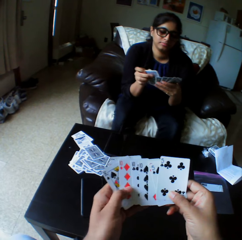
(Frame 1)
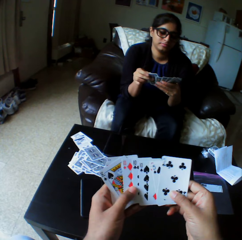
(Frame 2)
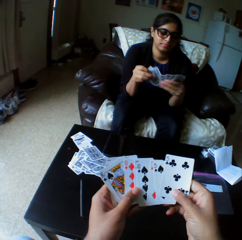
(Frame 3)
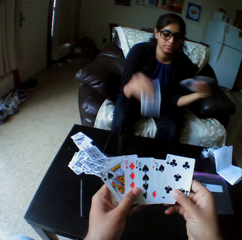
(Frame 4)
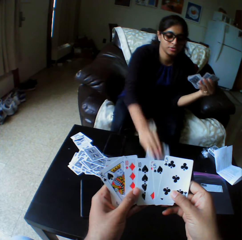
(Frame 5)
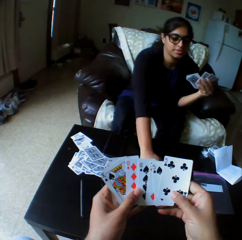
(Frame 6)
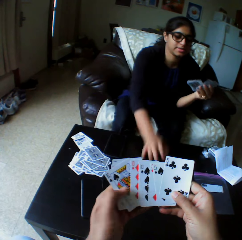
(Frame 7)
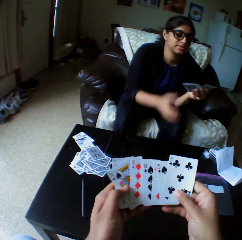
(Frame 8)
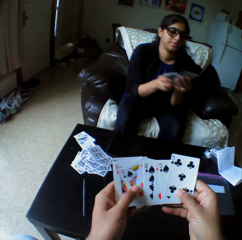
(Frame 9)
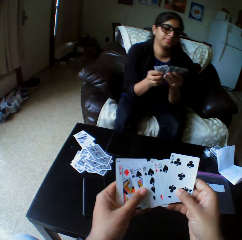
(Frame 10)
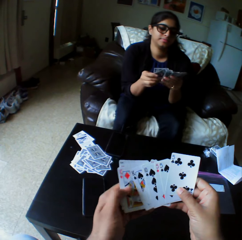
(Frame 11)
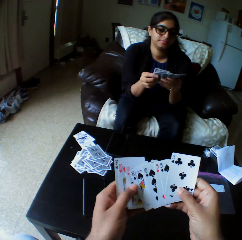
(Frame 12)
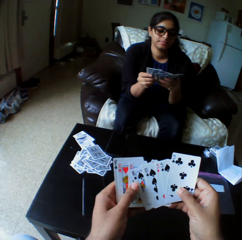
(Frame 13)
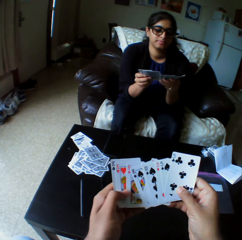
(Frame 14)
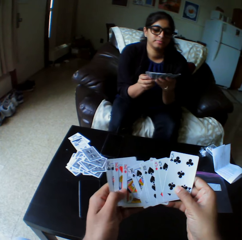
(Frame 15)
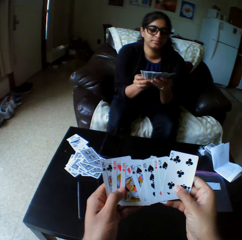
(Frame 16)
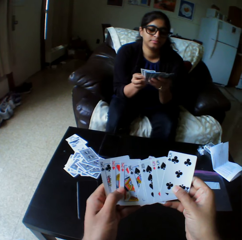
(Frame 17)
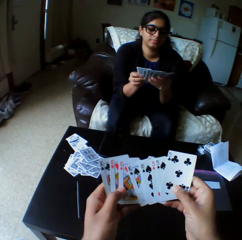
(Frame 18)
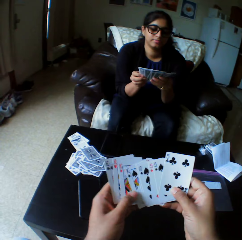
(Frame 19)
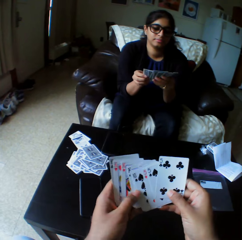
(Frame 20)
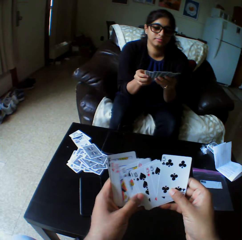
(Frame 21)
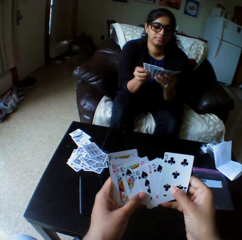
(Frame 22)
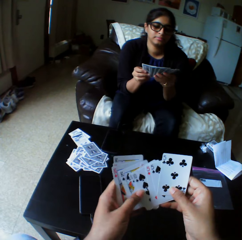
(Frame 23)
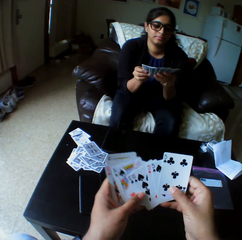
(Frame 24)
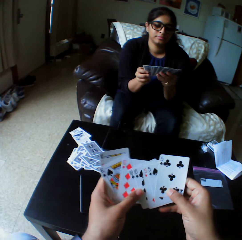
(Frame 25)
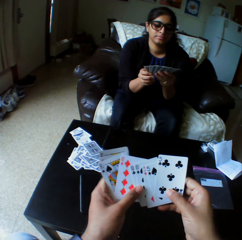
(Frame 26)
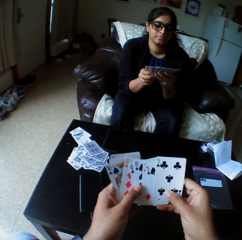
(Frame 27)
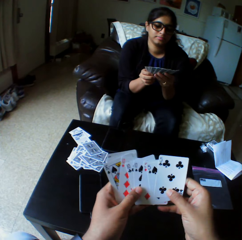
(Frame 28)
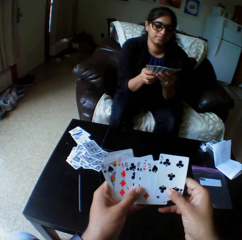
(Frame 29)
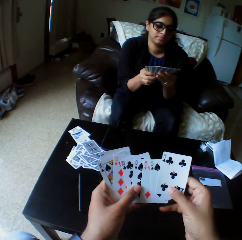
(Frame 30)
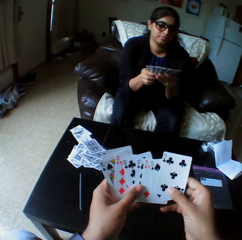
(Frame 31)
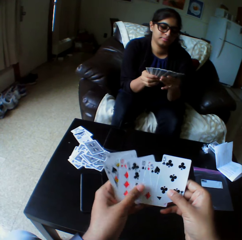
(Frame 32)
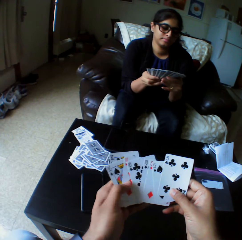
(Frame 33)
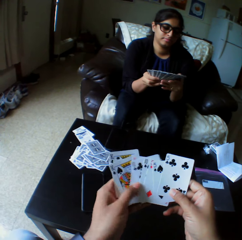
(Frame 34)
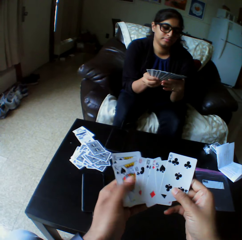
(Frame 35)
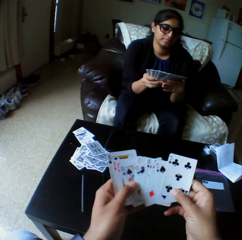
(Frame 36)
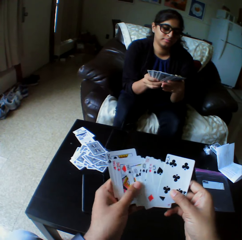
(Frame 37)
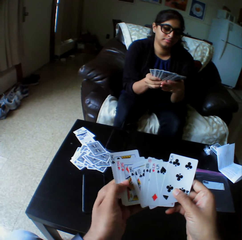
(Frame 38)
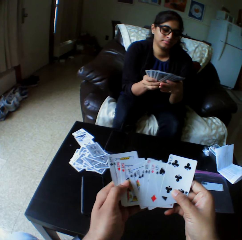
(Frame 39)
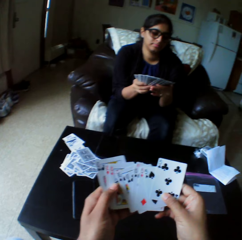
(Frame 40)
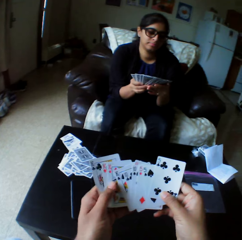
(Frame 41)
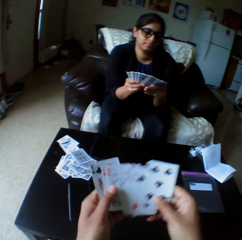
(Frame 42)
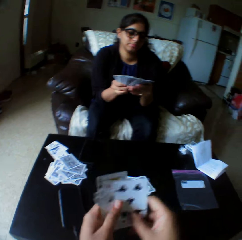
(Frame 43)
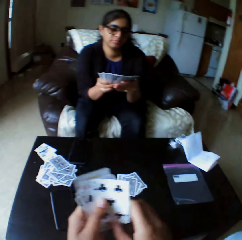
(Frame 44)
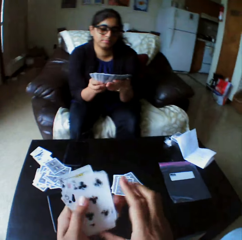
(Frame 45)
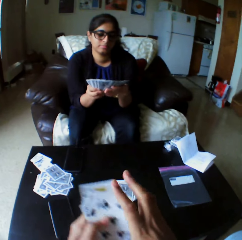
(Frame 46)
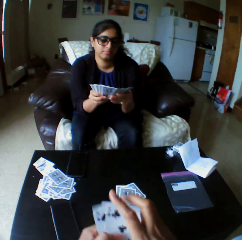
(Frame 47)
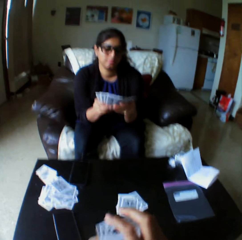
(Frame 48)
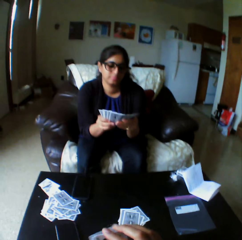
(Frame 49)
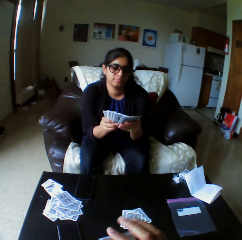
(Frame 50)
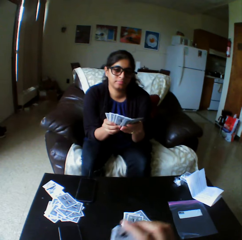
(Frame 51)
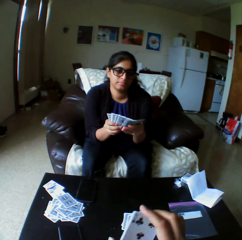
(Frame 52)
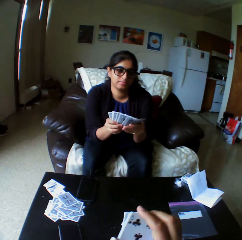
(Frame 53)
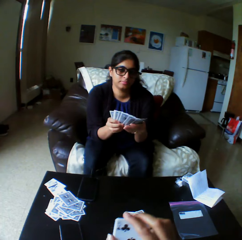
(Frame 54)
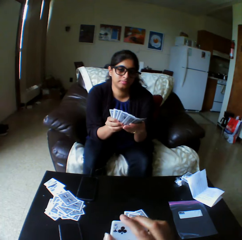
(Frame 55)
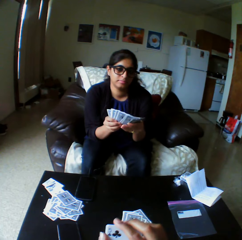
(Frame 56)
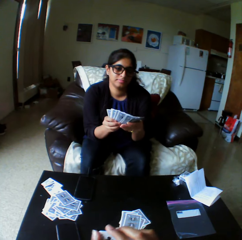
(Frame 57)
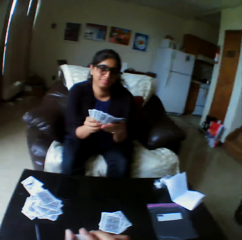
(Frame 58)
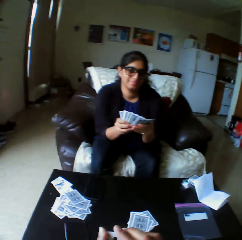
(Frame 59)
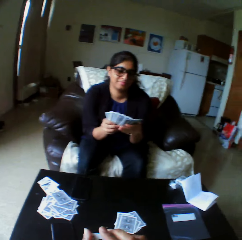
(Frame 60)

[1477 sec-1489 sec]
A lady takes the play card. She drops the card on the table with her right hand. She selects the play cards and shuffles cards with both hands. The camera wearer looks at the play cards. They select the play card.

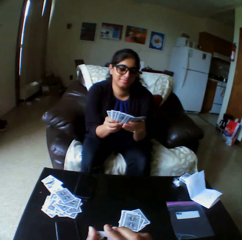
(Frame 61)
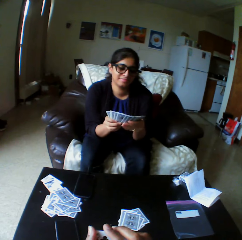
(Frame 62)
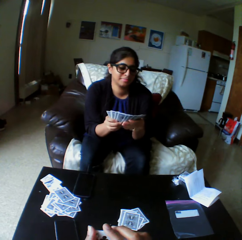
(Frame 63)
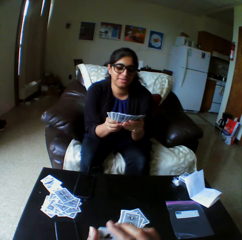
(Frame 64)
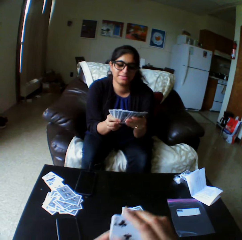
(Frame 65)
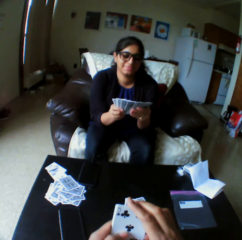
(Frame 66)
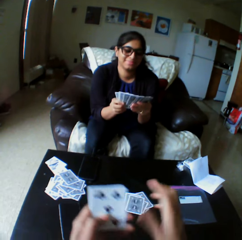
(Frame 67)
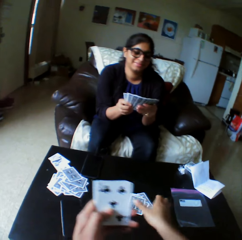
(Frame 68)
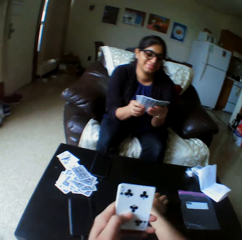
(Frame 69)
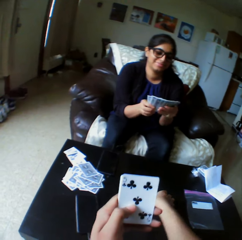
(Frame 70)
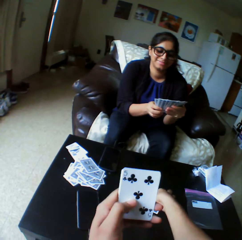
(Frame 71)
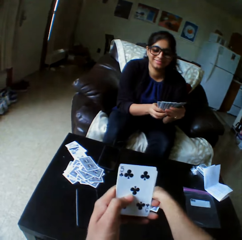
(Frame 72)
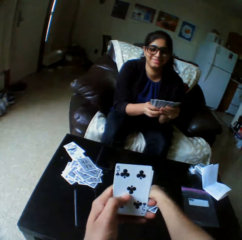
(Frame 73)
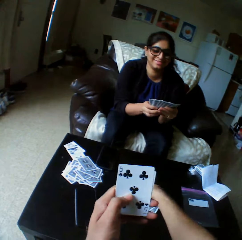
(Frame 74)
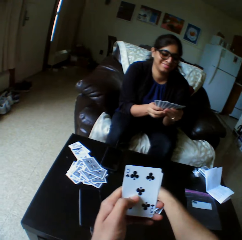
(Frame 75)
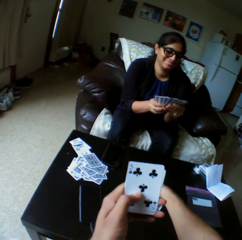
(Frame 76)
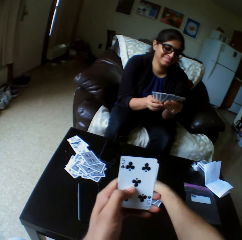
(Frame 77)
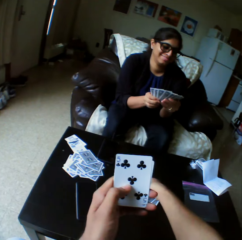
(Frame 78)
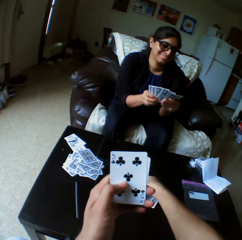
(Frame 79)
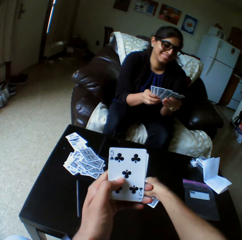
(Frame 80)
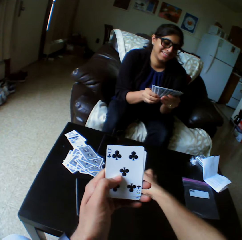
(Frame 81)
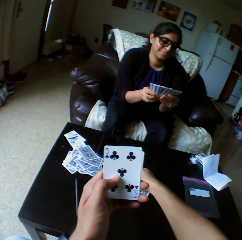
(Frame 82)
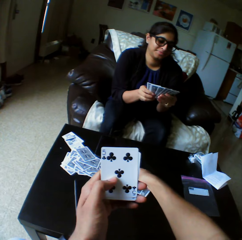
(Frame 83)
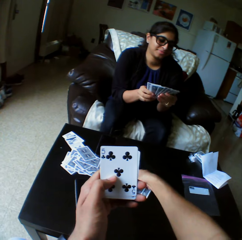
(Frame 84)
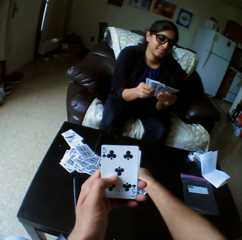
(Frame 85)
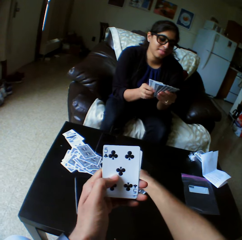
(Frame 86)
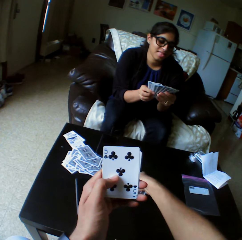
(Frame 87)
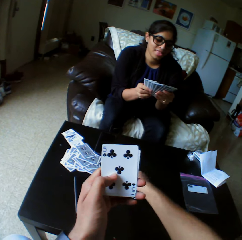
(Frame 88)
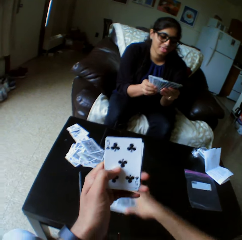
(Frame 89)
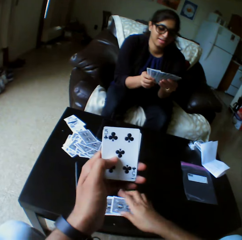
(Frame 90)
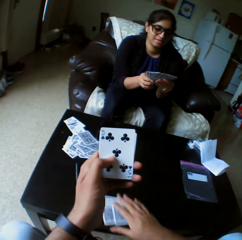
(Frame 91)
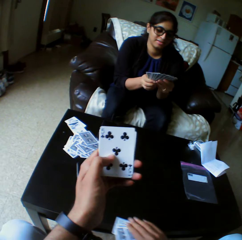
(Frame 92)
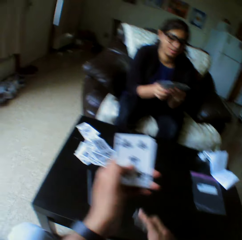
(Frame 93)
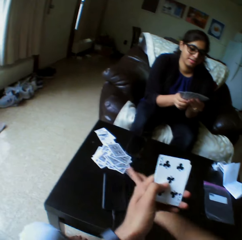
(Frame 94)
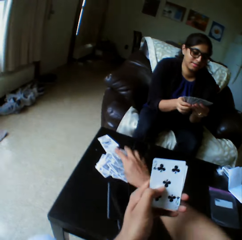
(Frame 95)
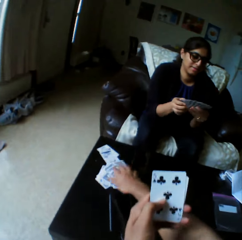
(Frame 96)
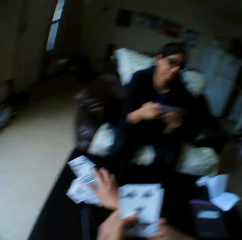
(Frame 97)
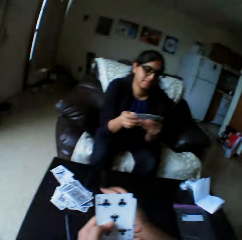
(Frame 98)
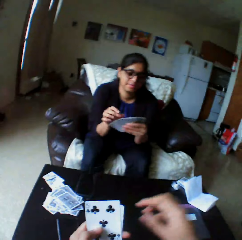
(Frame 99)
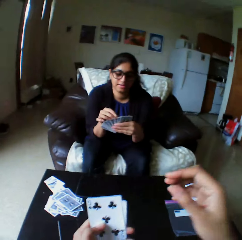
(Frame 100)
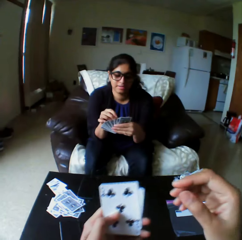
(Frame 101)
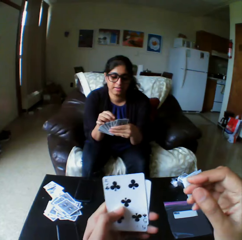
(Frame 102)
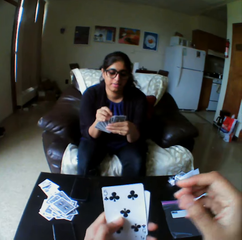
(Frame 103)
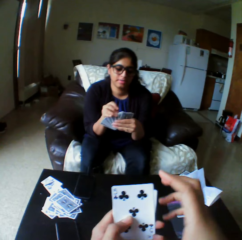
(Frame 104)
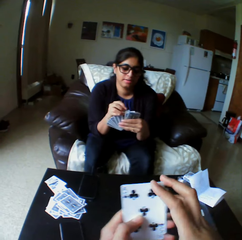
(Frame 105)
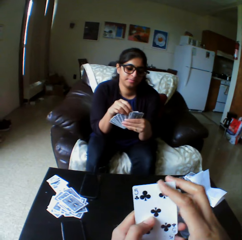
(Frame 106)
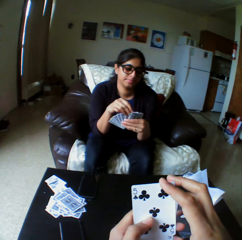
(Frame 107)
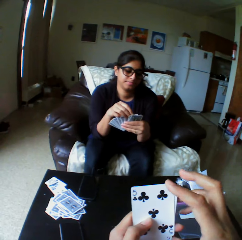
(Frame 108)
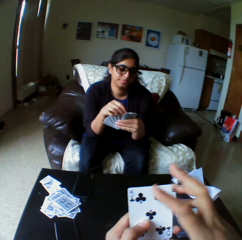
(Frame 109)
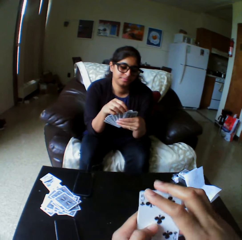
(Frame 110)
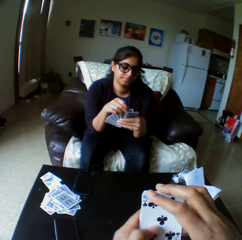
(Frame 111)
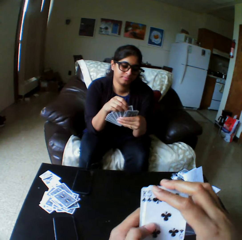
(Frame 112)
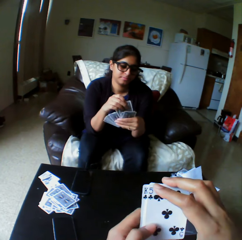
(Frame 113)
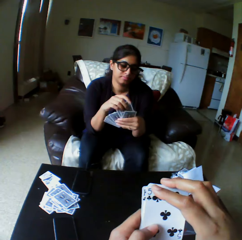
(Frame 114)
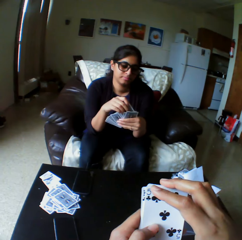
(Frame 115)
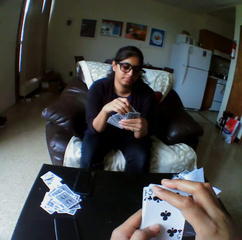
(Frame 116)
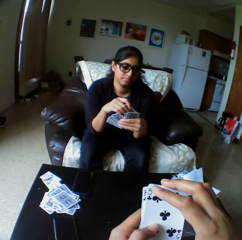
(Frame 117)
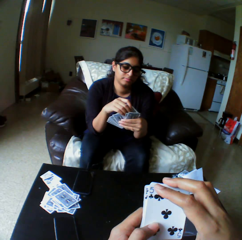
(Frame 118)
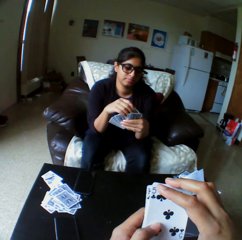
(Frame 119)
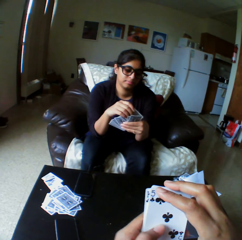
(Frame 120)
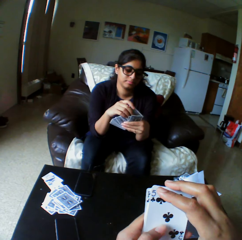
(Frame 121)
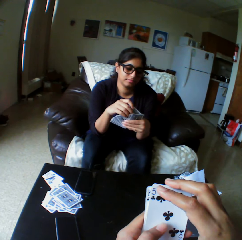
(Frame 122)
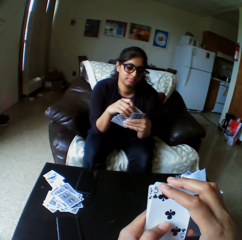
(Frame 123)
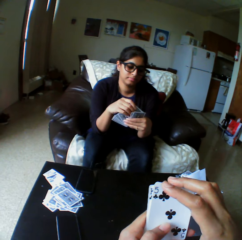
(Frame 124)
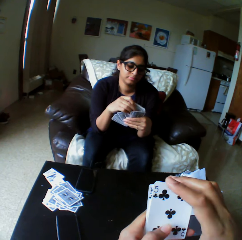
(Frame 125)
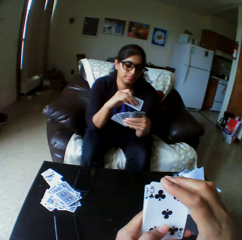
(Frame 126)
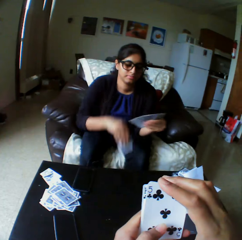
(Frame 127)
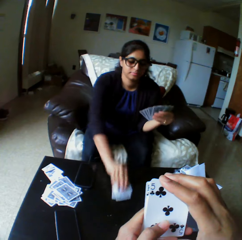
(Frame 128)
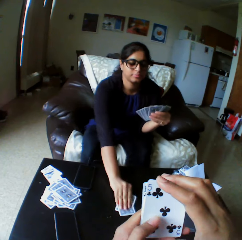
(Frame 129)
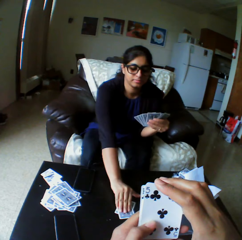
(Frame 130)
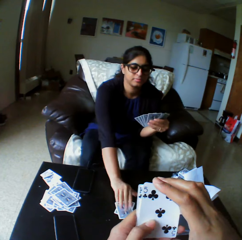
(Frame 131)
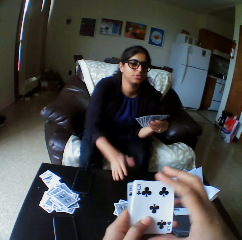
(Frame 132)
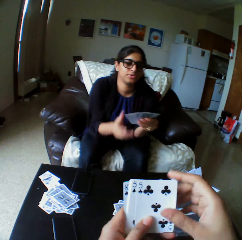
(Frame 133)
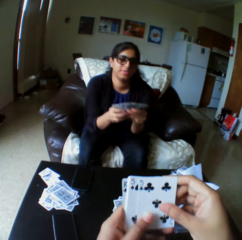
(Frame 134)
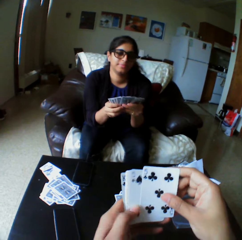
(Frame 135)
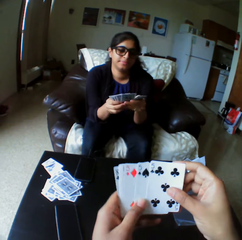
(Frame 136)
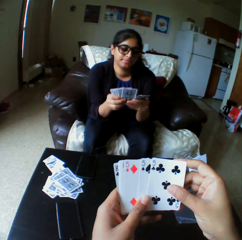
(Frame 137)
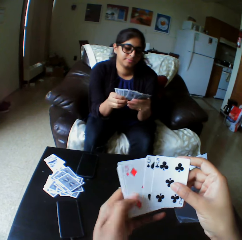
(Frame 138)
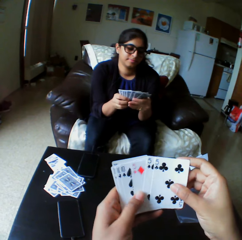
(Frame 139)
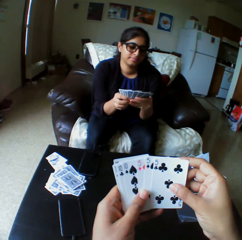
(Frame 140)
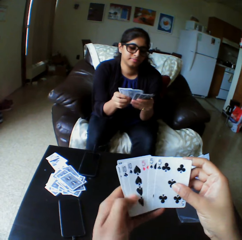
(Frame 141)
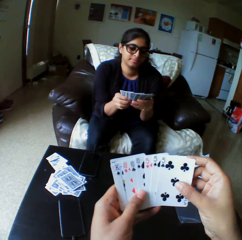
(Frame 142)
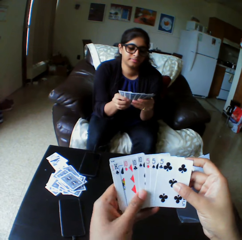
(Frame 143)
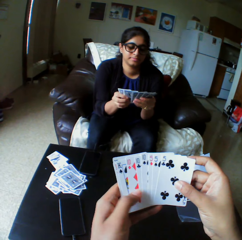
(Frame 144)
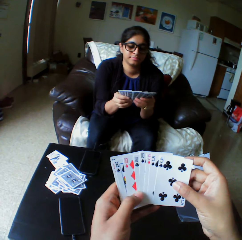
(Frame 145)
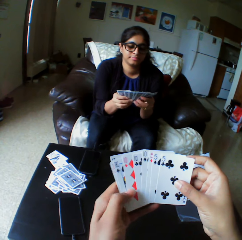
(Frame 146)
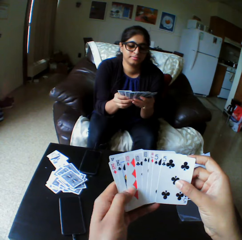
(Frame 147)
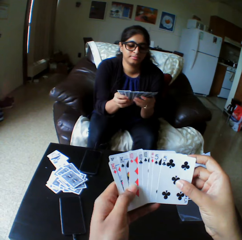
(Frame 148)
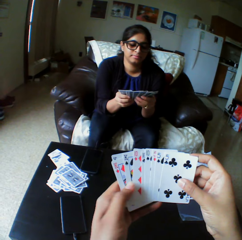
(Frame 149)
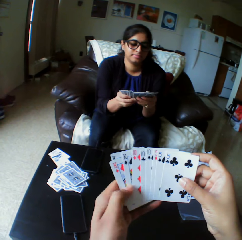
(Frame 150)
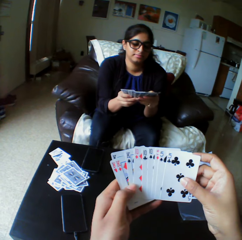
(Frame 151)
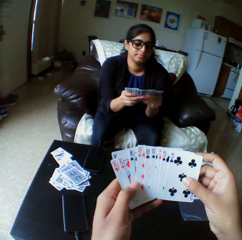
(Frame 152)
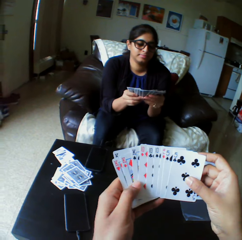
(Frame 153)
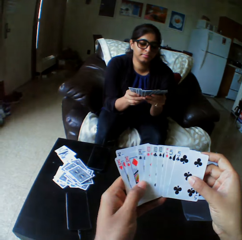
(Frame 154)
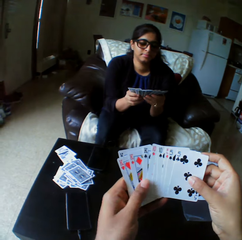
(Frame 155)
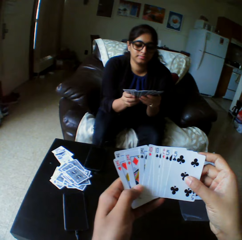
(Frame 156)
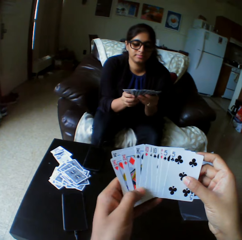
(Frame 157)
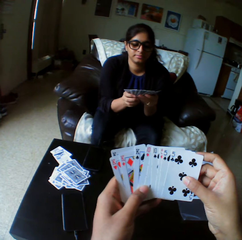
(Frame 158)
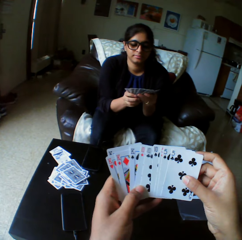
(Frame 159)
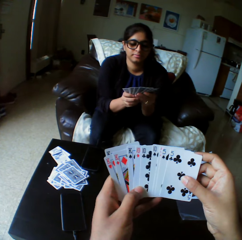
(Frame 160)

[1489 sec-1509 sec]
The camera wearer takes the play cards. He transfers a card to the other end of the table with his right hand. He moves his hands up. A lady takes the play card. She drops the card on the table with her right hand. She shuffles cards with both hands. The camera wearer shuffles cards with both hands. He selects the play cards. The lady selects the play cards.
